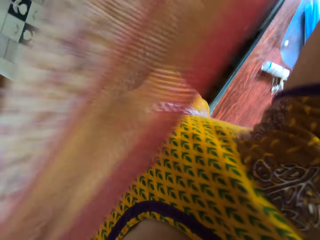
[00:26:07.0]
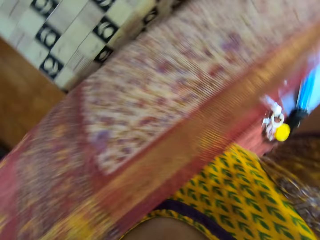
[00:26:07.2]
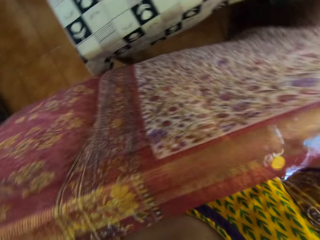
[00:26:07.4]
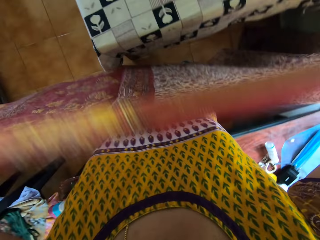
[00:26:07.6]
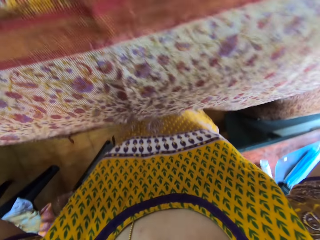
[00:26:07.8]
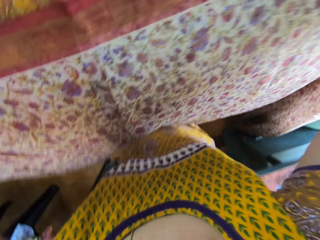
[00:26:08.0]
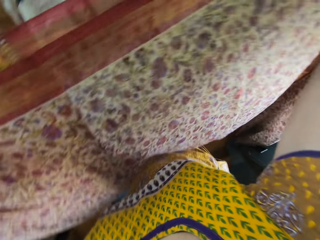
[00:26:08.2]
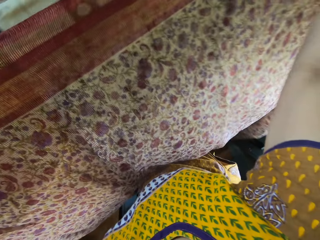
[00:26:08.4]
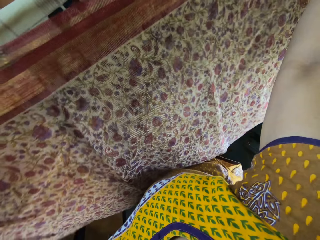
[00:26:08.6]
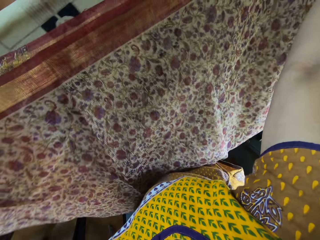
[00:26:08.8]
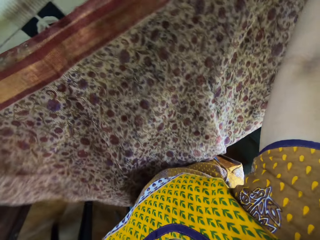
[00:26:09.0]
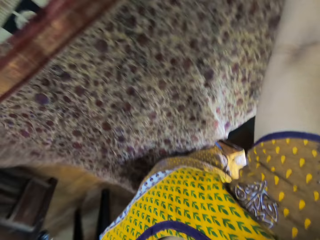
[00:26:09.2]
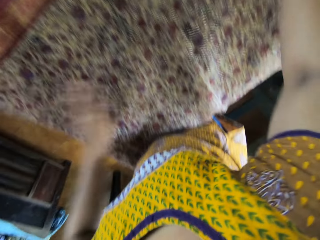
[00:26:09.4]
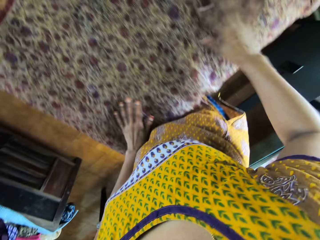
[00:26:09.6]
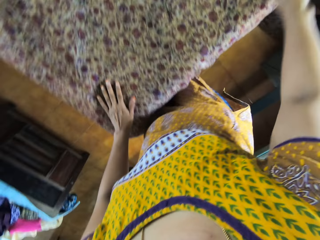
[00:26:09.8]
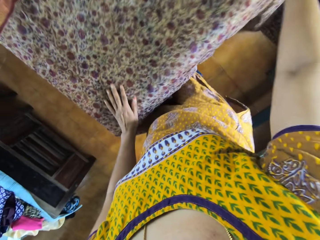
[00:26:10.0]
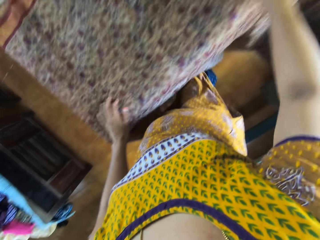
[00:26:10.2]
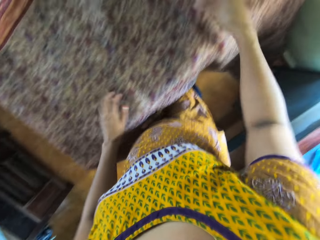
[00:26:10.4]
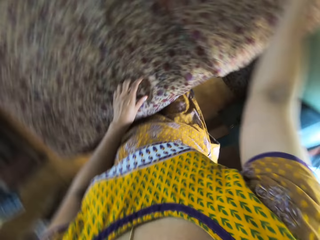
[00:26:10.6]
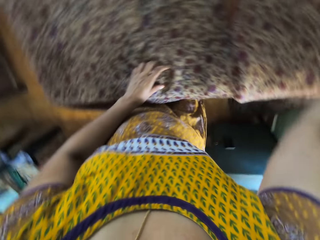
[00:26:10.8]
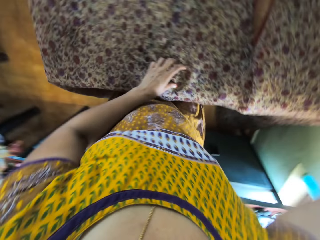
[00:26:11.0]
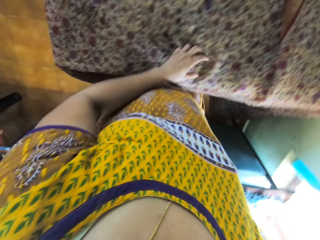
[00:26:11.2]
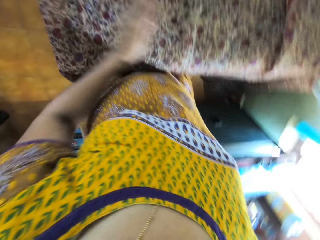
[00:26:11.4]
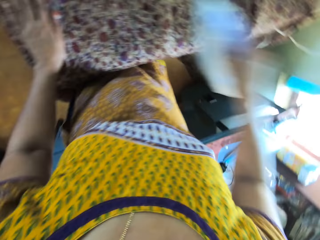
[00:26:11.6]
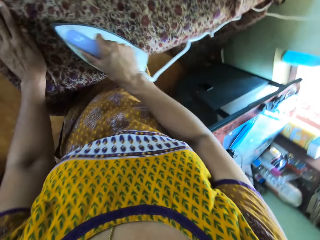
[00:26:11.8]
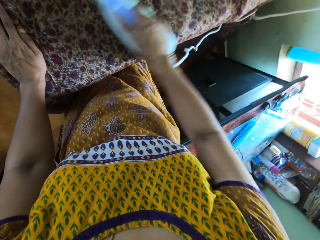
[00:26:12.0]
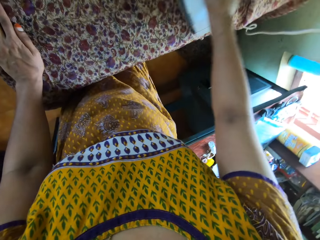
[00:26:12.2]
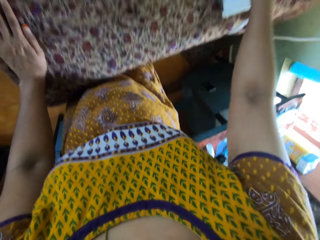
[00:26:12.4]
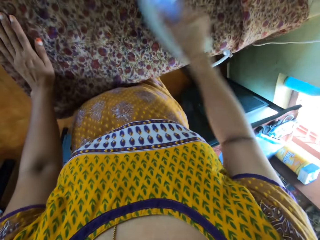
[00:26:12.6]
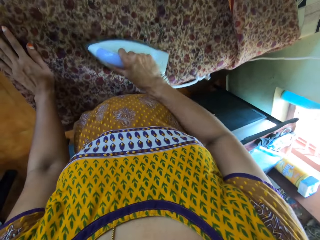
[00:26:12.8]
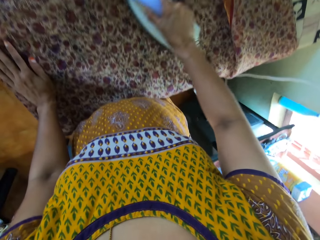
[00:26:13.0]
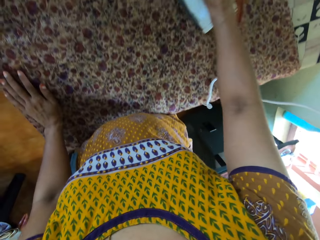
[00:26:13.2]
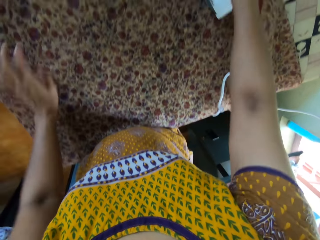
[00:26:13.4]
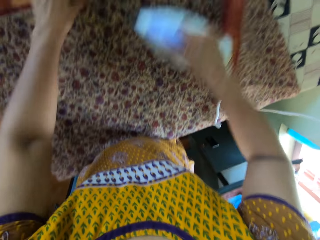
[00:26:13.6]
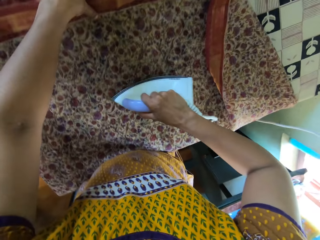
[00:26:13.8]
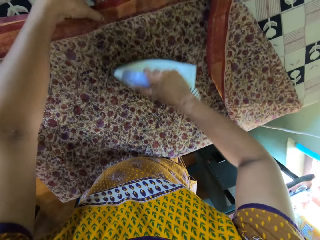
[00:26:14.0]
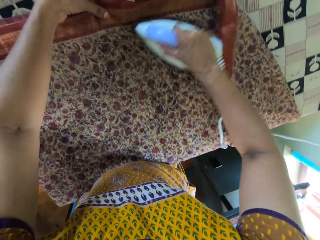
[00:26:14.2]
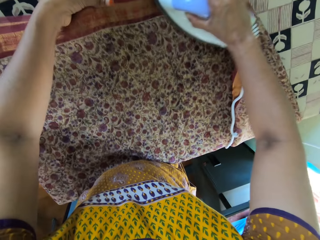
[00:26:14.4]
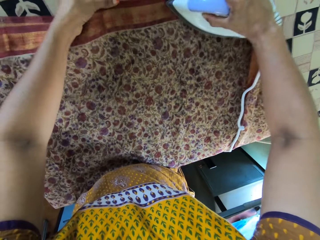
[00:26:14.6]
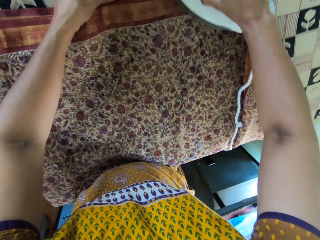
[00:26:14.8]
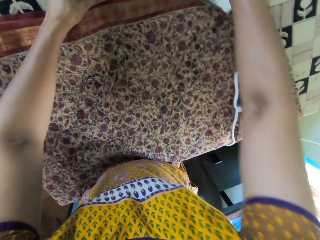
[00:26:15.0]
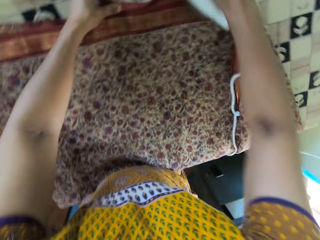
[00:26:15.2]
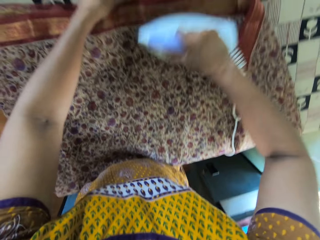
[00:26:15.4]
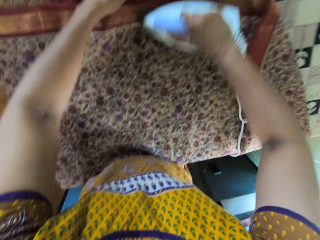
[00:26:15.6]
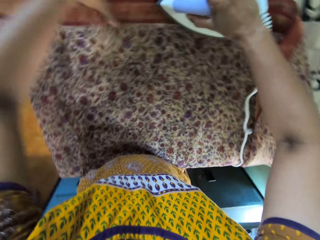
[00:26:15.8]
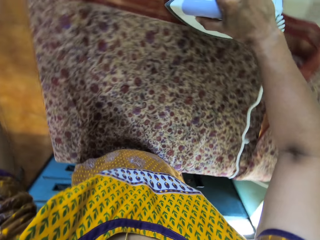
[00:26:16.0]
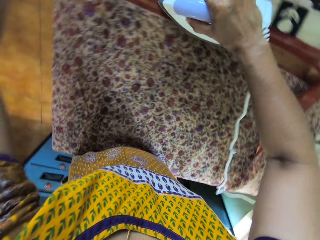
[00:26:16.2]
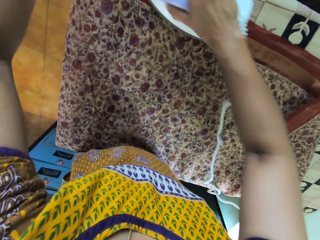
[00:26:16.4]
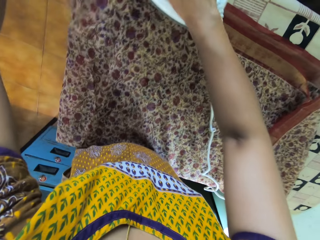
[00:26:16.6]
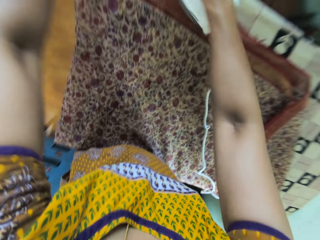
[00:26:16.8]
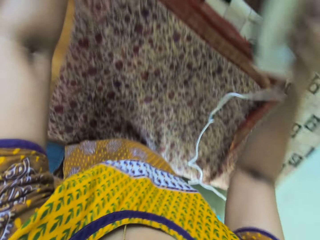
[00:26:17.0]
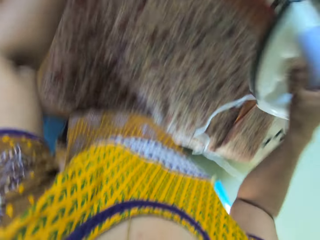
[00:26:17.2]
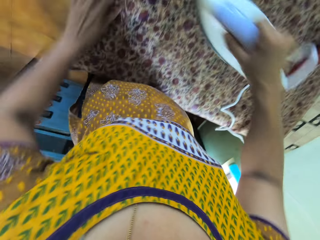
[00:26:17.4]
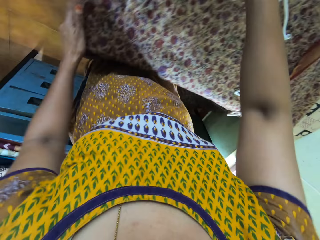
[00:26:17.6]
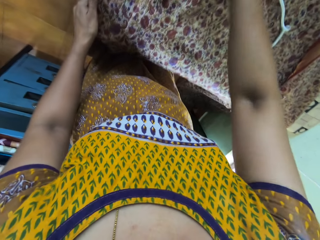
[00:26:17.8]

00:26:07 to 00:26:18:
The camera wearer places the fabric in both hands on the table. She adjusts the fabric on the table with both hands. She picks the iron from the table with her right hand. She irons the fabric on the table with the iron in her right hand. She moves her left hand around the fabric on the table.

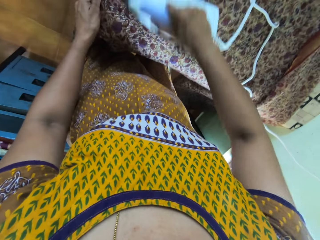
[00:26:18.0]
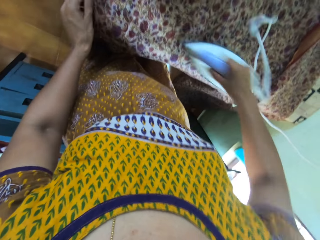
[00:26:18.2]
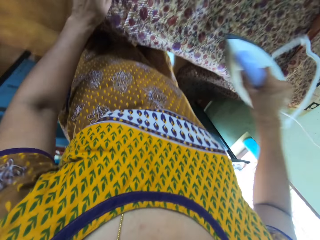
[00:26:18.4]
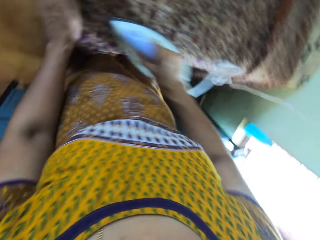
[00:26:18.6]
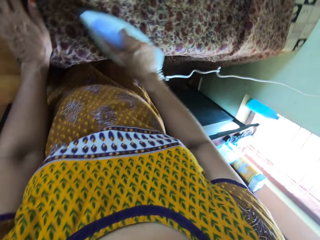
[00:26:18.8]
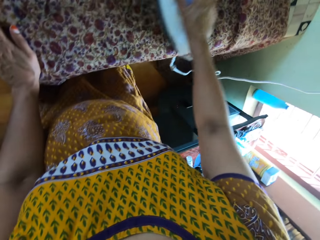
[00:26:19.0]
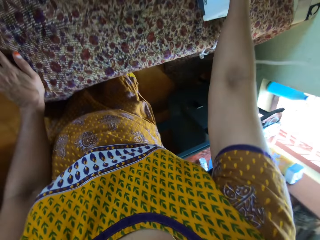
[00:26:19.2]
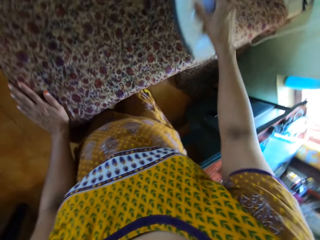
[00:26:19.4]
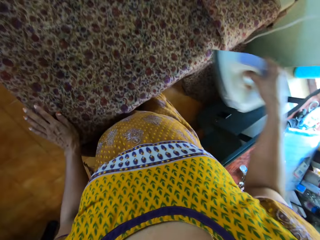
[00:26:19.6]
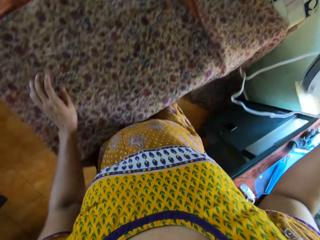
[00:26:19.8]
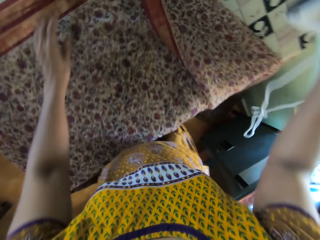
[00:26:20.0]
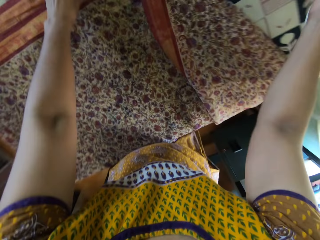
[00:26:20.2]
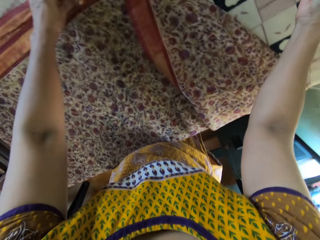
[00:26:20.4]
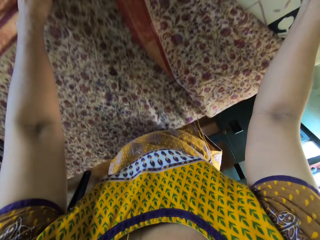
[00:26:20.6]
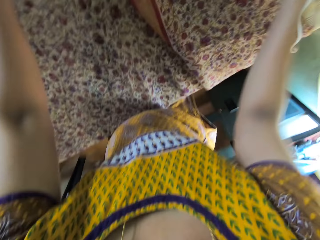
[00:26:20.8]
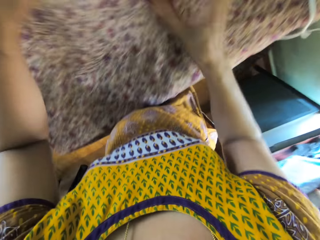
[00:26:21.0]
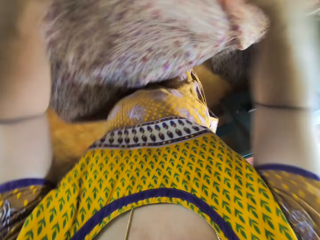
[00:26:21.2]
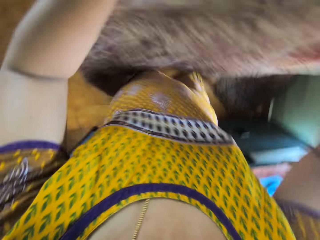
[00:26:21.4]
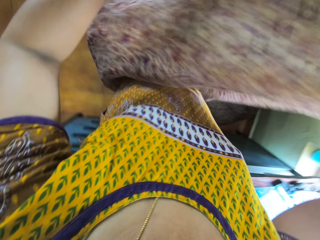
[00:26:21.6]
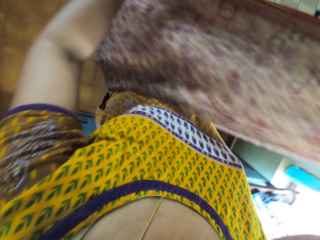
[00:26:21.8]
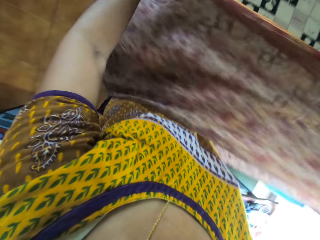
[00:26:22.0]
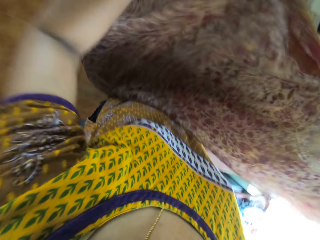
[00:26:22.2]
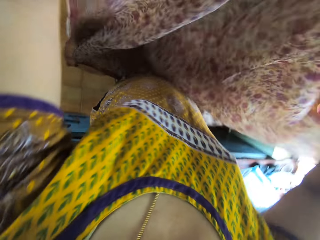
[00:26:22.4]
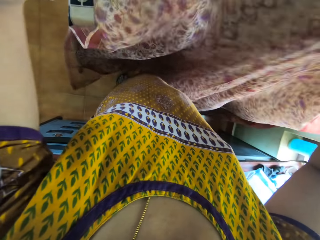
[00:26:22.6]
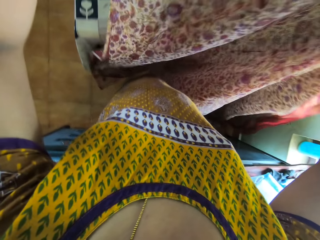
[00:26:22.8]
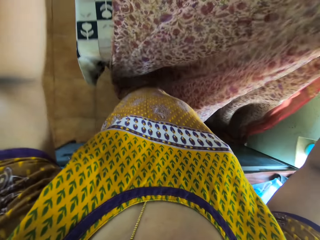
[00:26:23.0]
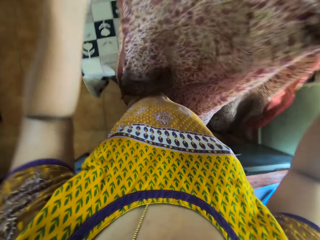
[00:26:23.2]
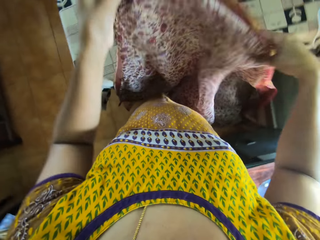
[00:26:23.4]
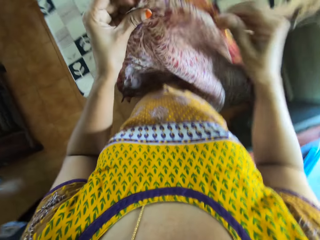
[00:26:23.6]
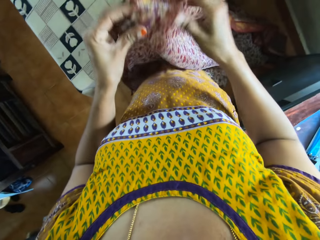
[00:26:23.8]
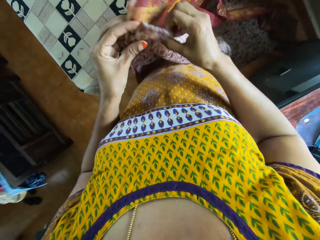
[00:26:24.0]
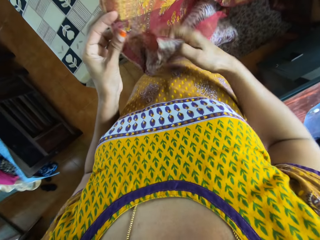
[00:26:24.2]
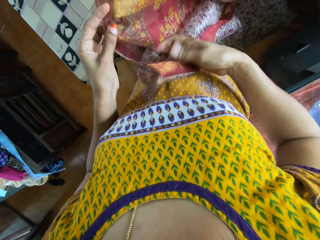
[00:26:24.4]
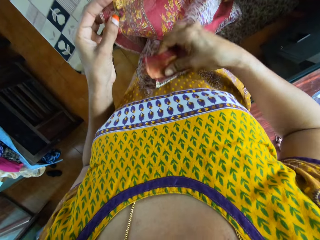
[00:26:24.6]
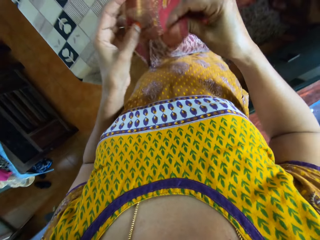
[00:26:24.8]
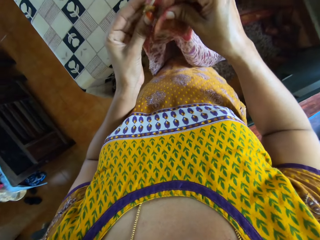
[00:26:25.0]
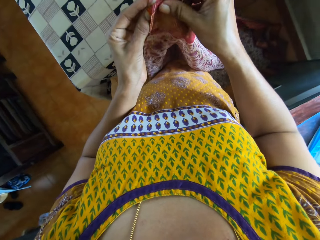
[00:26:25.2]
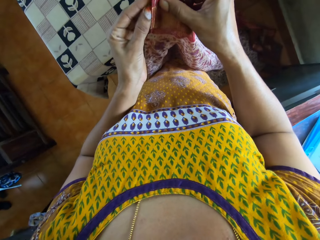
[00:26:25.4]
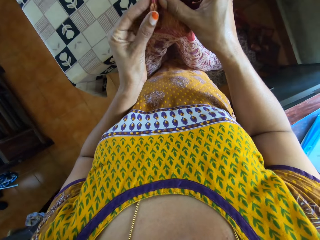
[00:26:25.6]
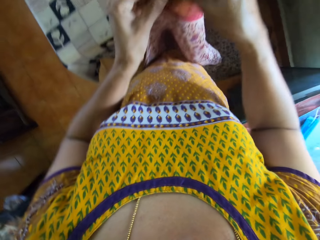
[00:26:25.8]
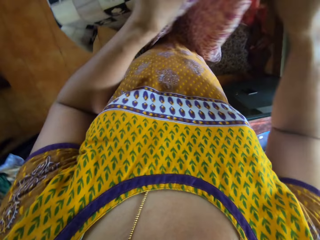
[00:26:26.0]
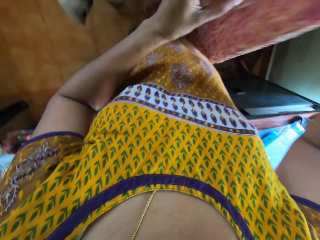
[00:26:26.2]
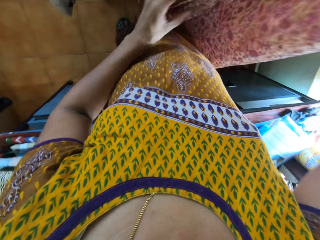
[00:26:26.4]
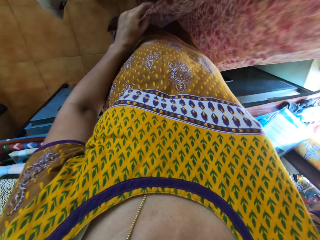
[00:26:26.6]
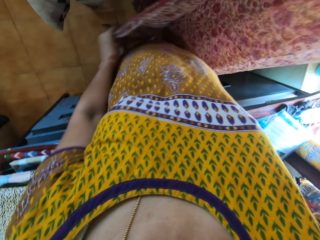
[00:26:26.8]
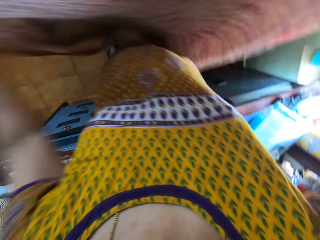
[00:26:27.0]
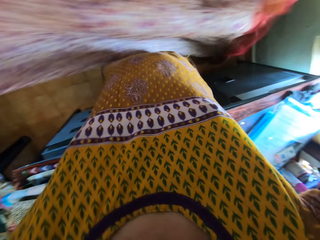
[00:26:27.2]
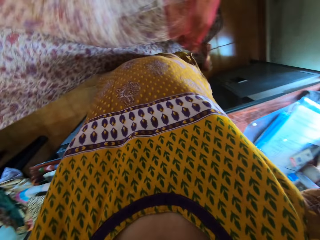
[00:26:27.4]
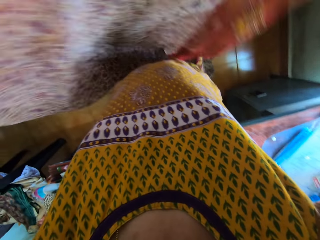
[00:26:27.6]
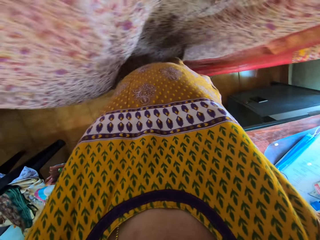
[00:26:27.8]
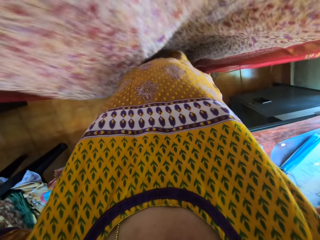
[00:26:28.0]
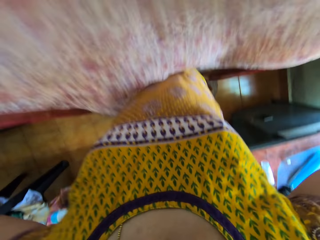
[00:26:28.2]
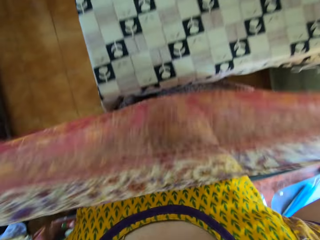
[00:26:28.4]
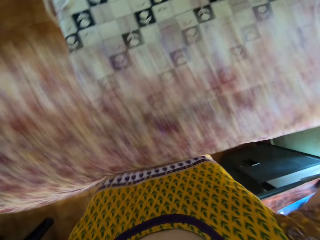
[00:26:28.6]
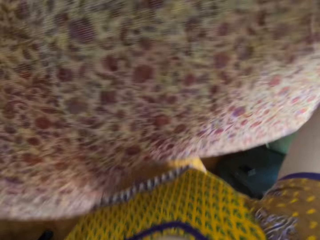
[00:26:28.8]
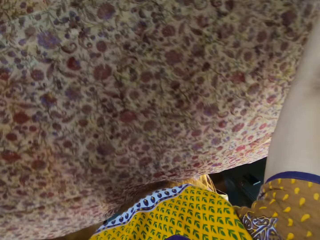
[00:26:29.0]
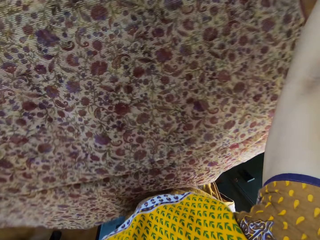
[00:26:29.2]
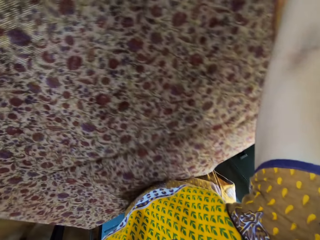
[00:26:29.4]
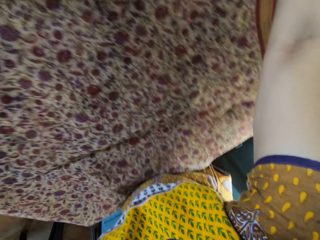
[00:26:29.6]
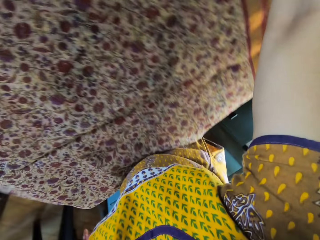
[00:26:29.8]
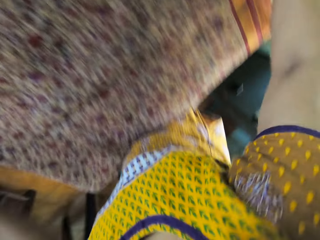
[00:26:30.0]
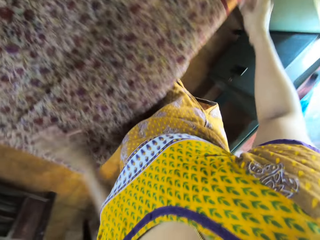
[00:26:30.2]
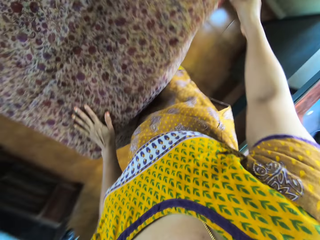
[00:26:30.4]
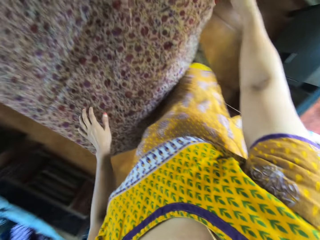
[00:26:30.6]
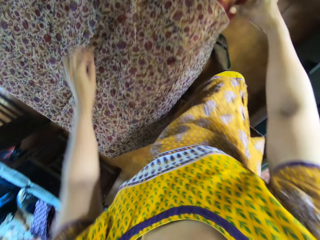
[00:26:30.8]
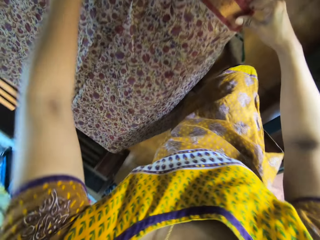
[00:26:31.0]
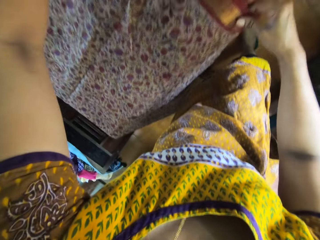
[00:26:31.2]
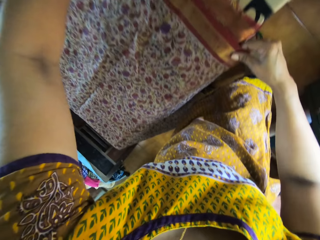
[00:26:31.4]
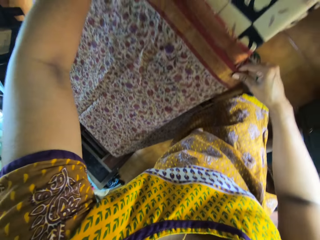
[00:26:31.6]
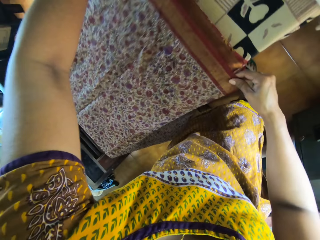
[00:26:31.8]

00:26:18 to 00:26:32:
The camera wearer places the iron in her right hand on the table. She picks the fabric from the table with both hands. She spreads the piece of cloth on the table. She adjusts the fabric on the table with both hands. She places the fabric in both hands on the table. She adjusts the fabric on the table with both hands.
